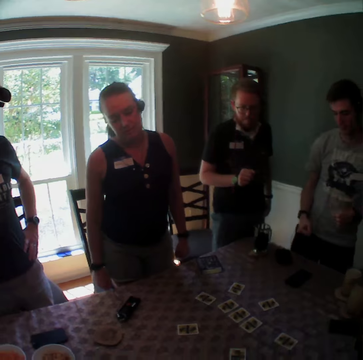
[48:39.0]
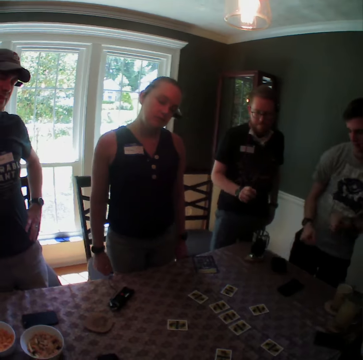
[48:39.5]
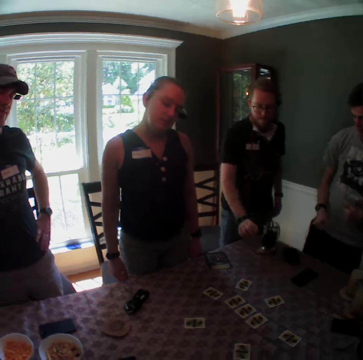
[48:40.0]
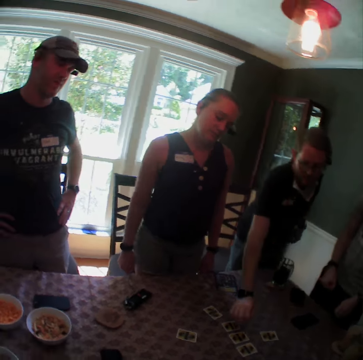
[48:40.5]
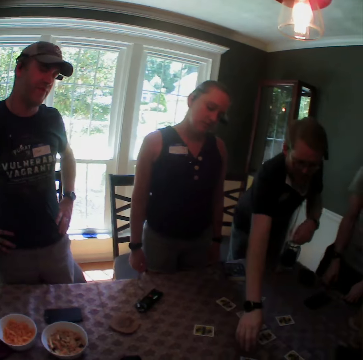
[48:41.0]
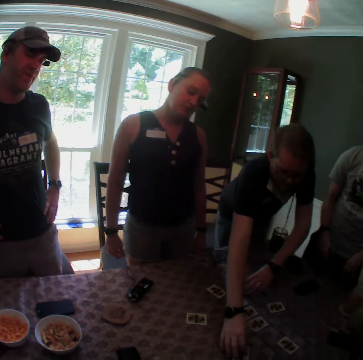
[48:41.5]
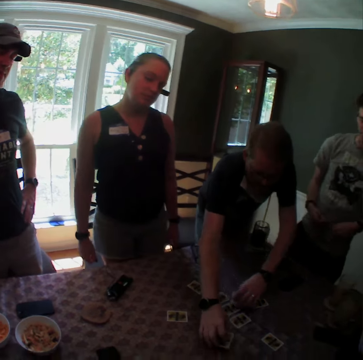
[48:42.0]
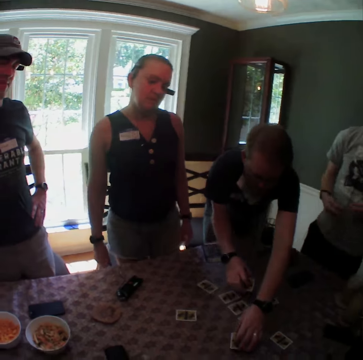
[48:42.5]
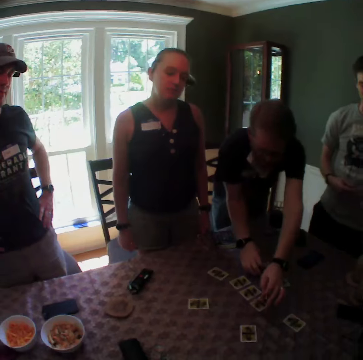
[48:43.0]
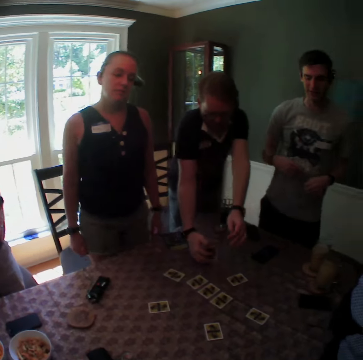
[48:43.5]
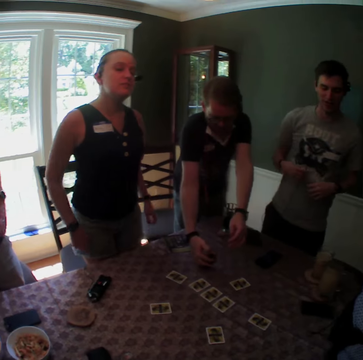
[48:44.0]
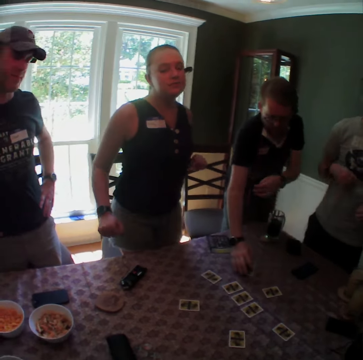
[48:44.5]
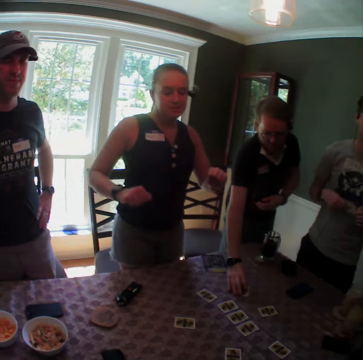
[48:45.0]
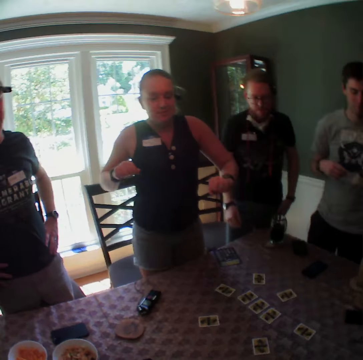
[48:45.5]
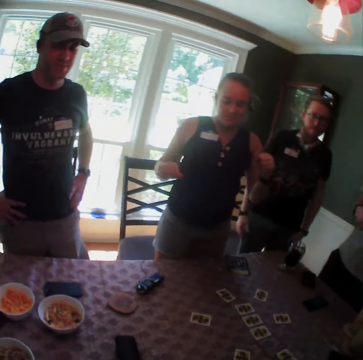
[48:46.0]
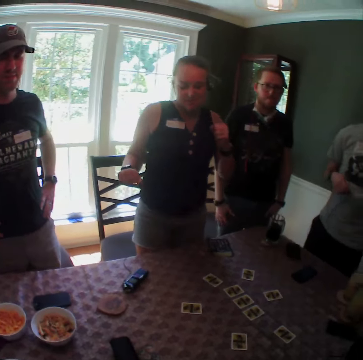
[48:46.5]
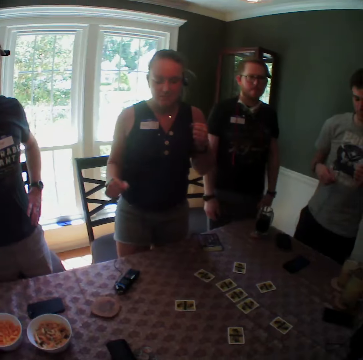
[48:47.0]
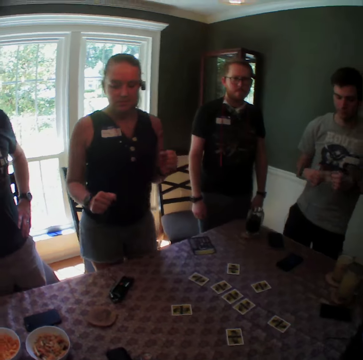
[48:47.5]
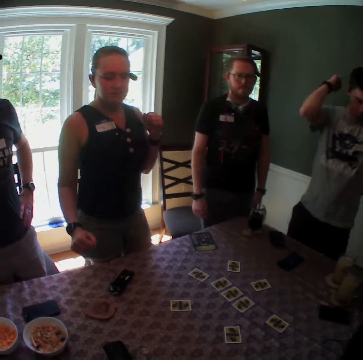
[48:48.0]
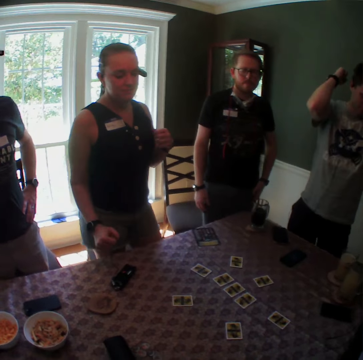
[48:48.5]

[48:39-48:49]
The man switches the position of two cards on the table with both hands. The man flips a card with his right hand.

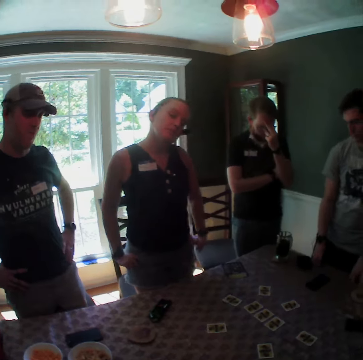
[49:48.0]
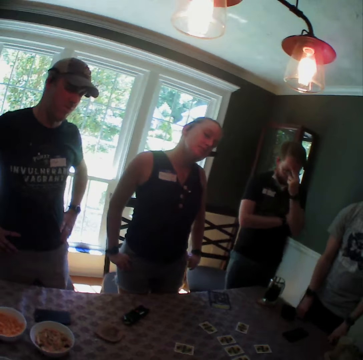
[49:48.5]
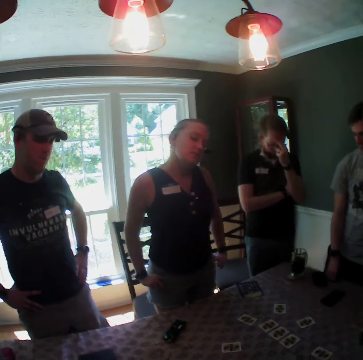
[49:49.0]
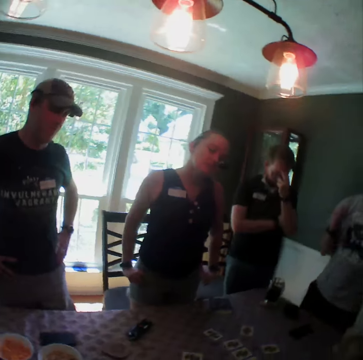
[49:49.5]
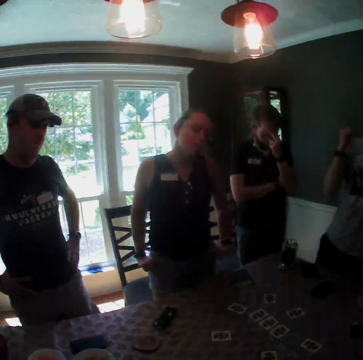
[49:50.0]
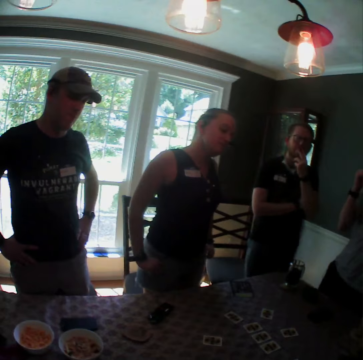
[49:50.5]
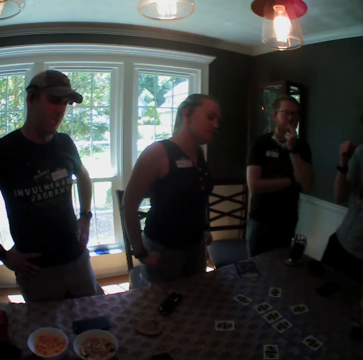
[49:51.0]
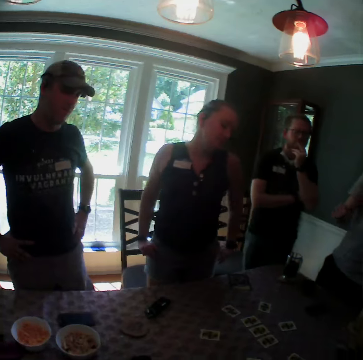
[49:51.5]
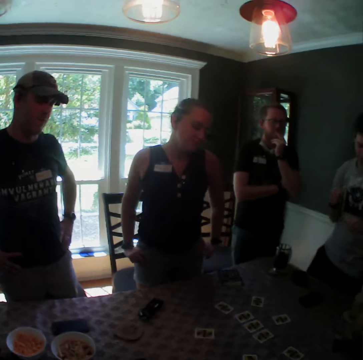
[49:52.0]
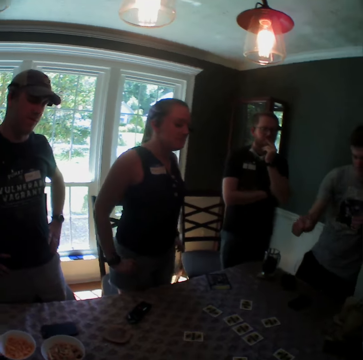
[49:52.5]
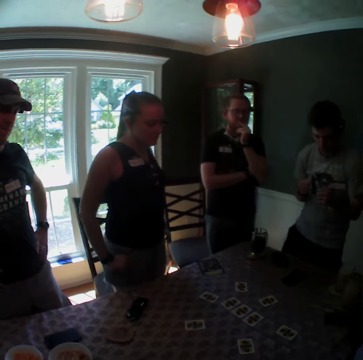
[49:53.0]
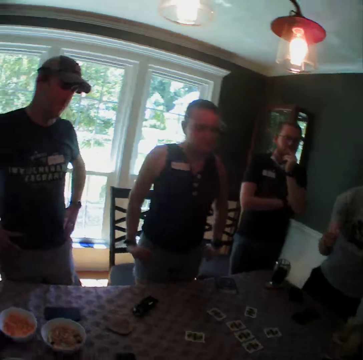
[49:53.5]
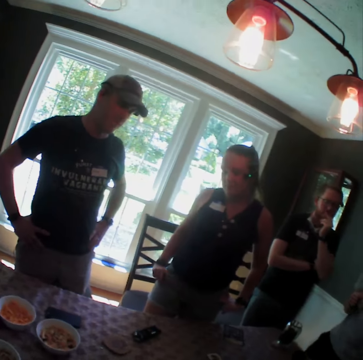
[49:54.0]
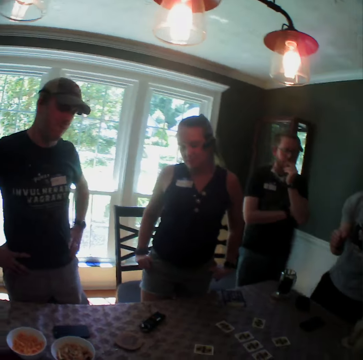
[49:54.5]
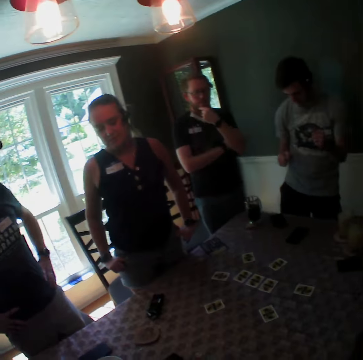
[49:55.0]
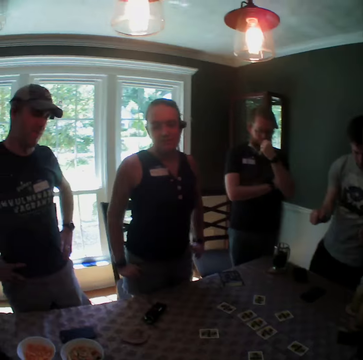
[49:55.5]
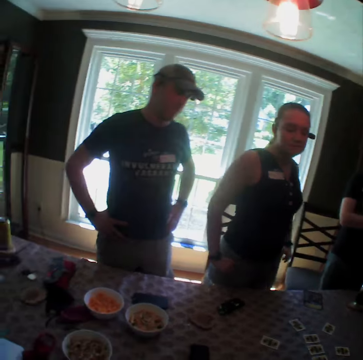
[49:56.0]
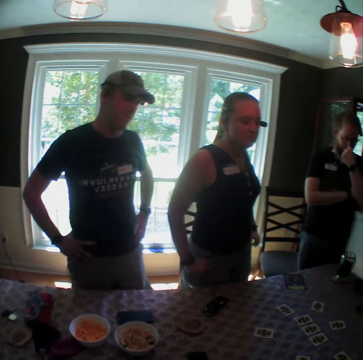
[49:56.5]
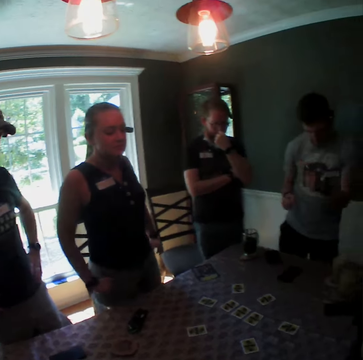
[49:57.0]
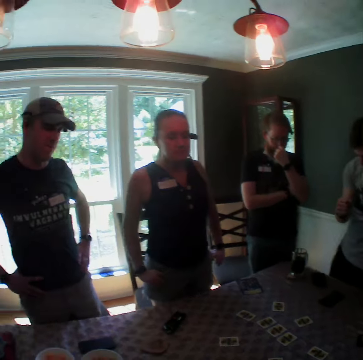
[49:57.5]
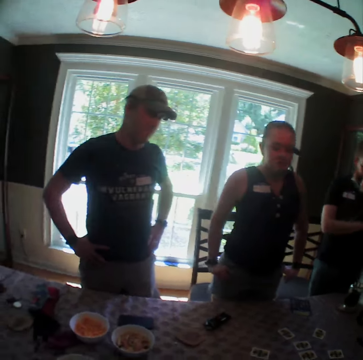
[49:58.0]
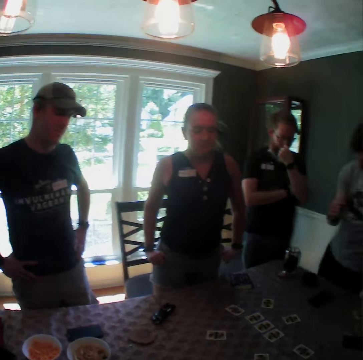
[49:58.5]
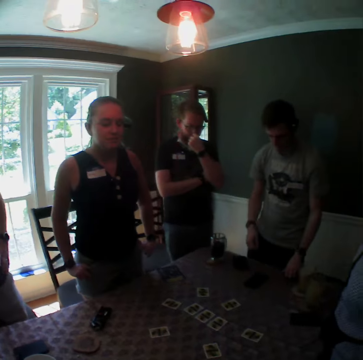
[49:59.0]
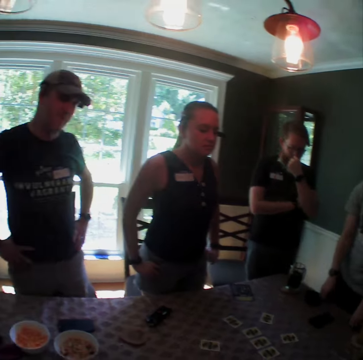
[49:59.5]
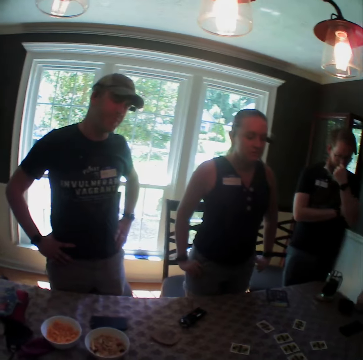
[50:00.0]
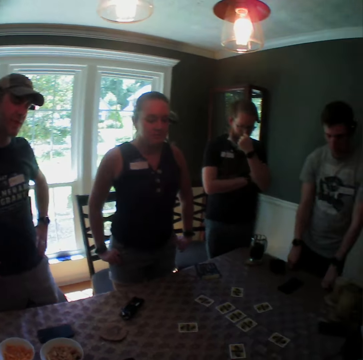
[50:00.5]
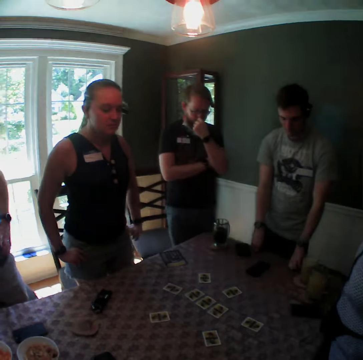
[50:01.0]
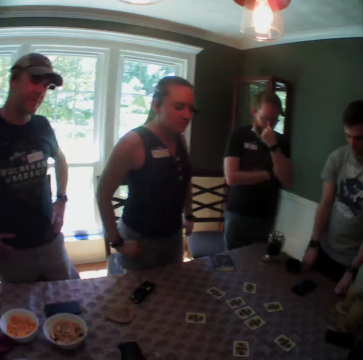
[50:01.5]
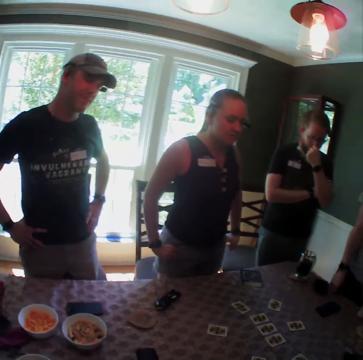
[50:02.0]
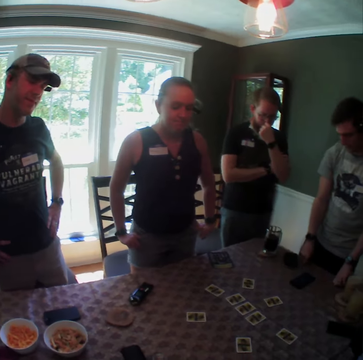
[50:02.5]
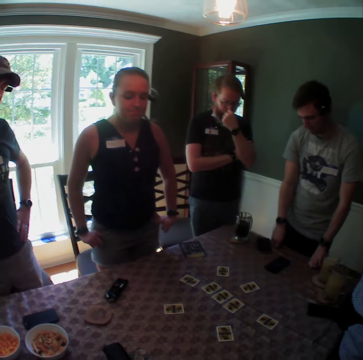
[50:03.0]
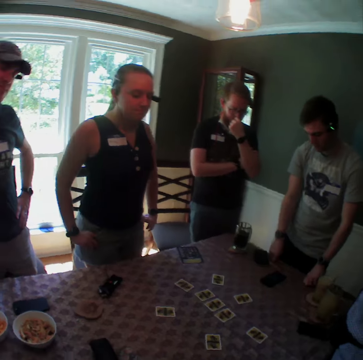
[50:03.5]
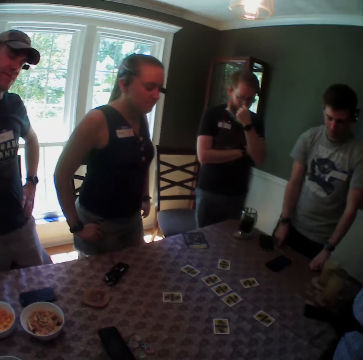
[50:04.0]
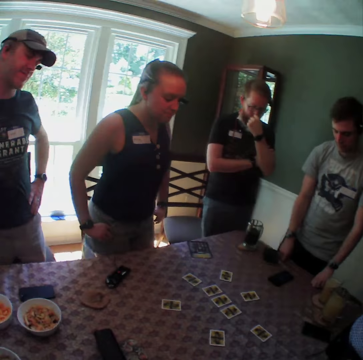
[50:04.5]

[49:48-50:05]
A man dances. The man puts both hands on a table.

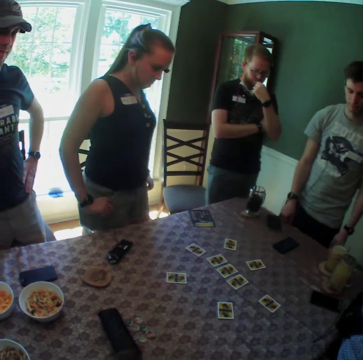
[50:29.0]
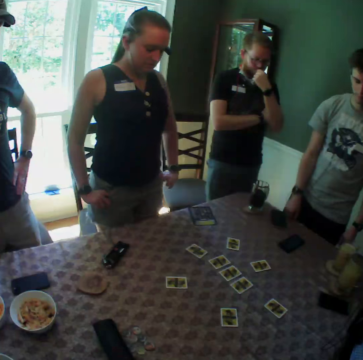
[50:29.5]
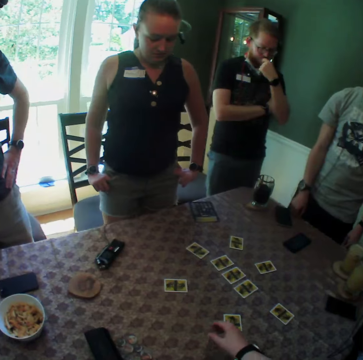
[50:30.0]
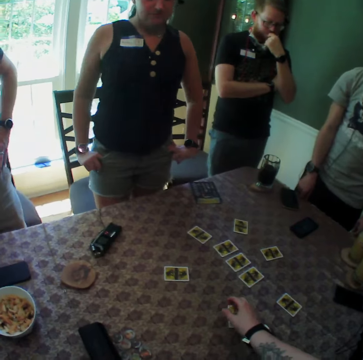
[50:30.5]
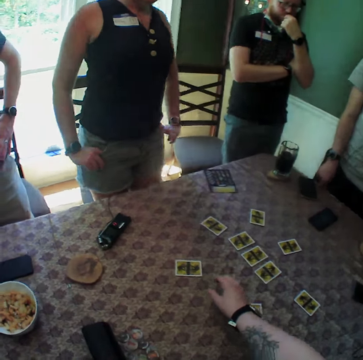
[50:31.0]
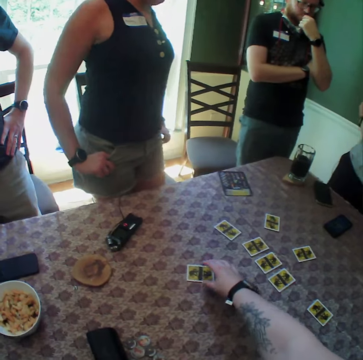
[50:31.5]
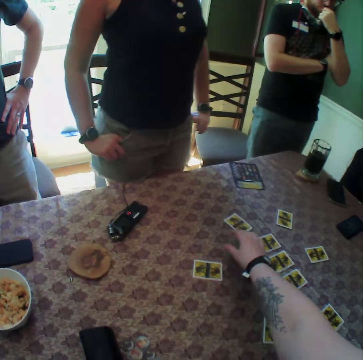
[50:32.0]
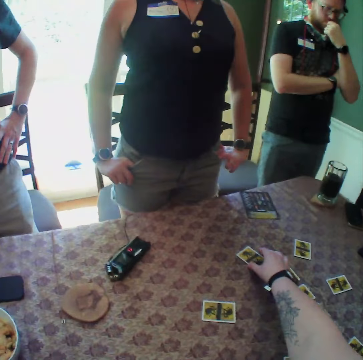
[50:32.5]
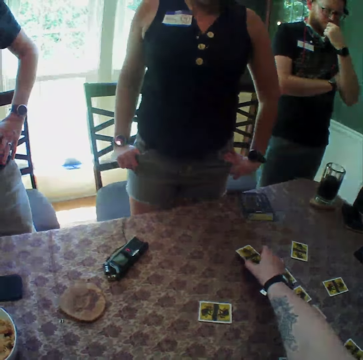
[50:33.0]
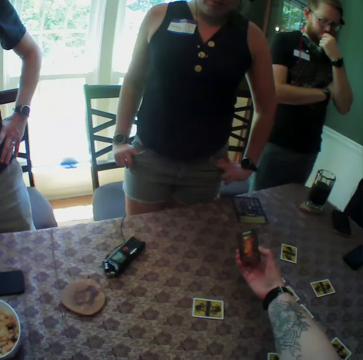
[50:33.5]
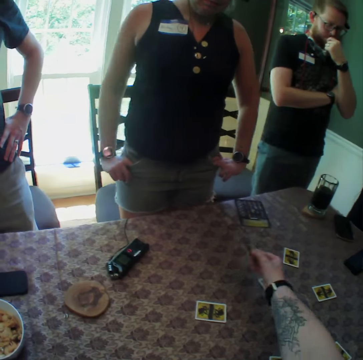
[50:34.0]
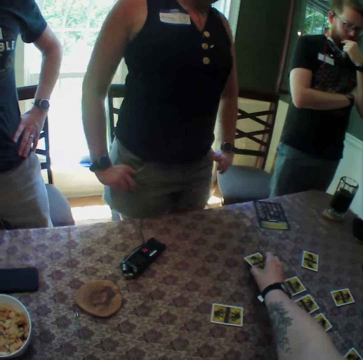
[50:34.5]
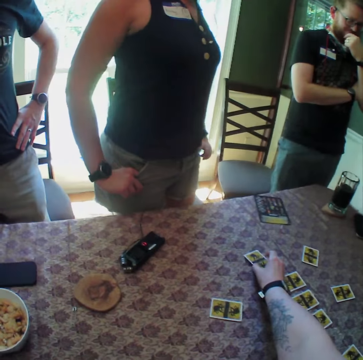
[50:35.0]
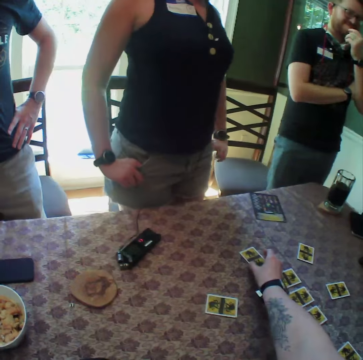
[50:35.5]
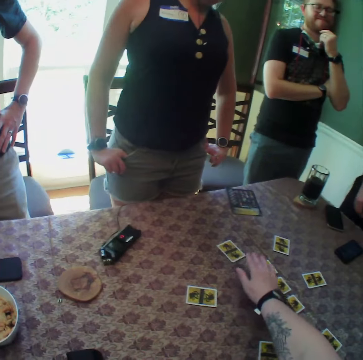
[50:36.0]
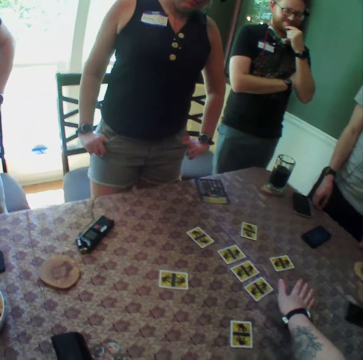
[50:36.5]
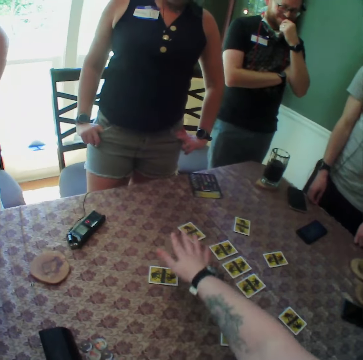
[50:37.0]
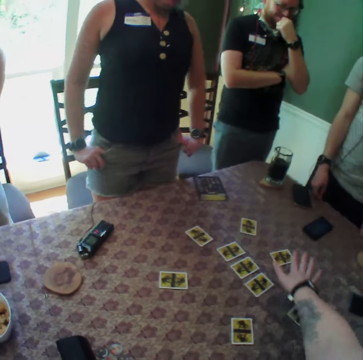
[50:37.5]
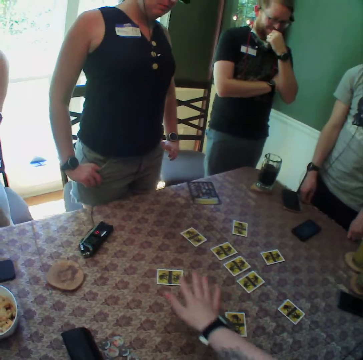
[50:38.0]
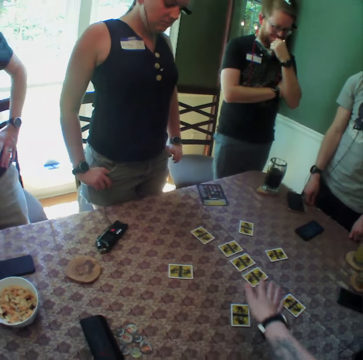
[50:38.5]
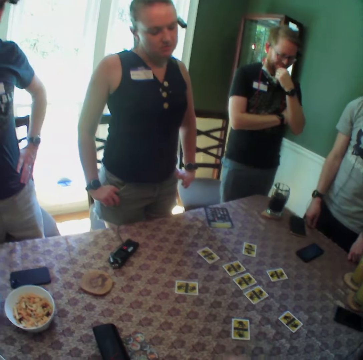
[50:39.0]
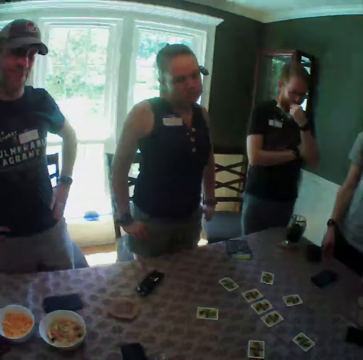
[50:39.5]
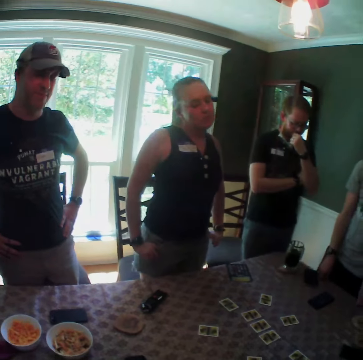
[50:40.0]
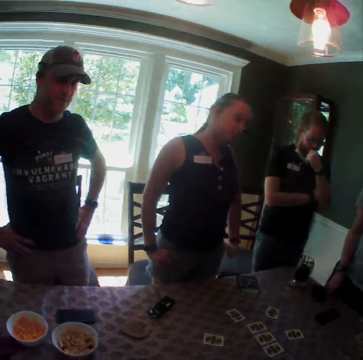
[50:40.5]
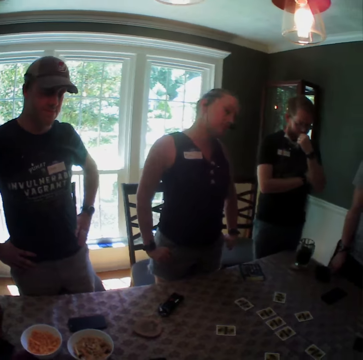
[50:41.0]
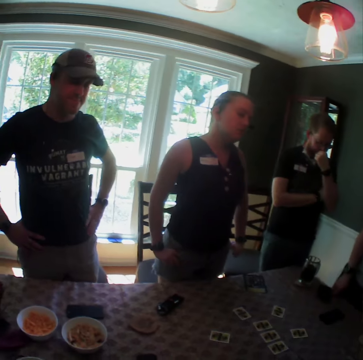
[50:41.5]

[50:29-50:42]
The camera wearer stretches her right hand towards a card. They pick up the card. They flip the card with his right hand. They put the card on the table with her right hand. They rotate her right hand above some cards. They swing the hand around.
